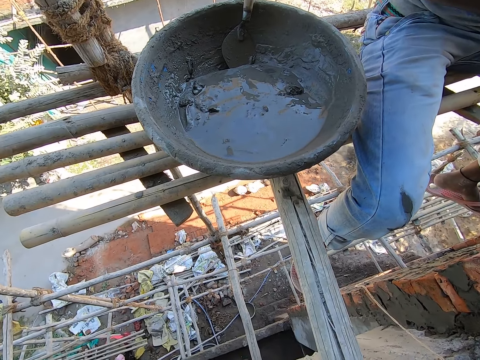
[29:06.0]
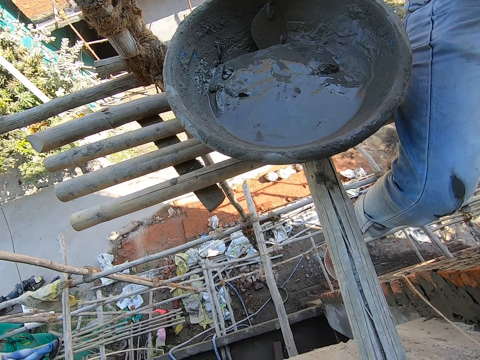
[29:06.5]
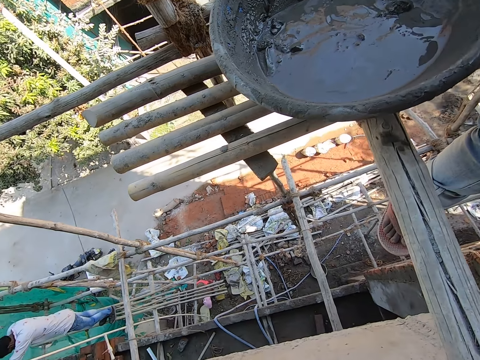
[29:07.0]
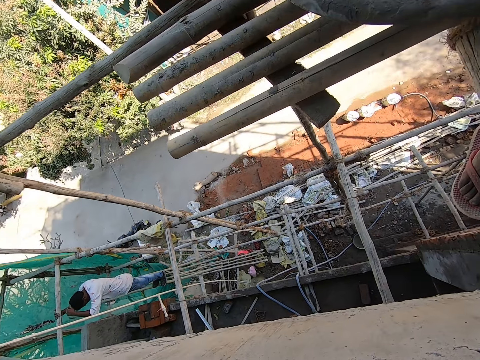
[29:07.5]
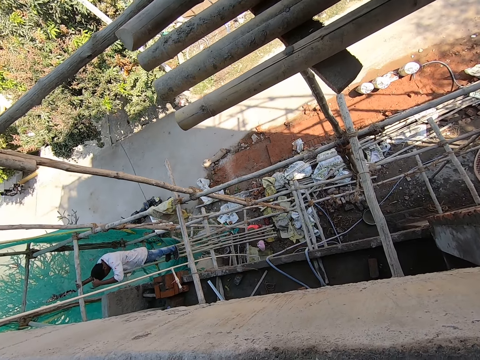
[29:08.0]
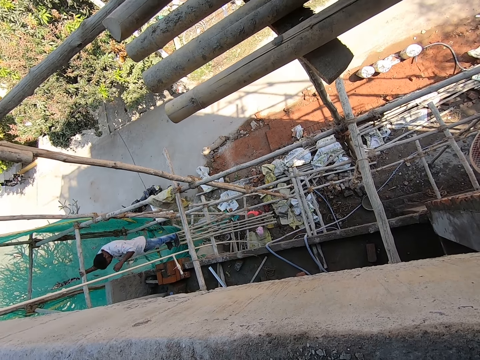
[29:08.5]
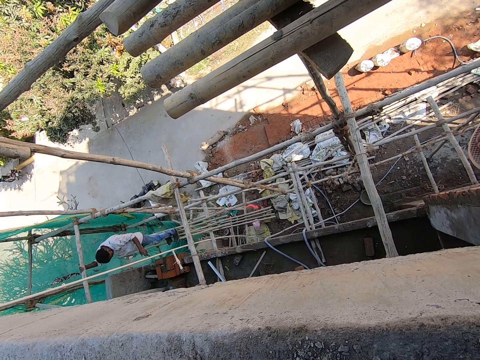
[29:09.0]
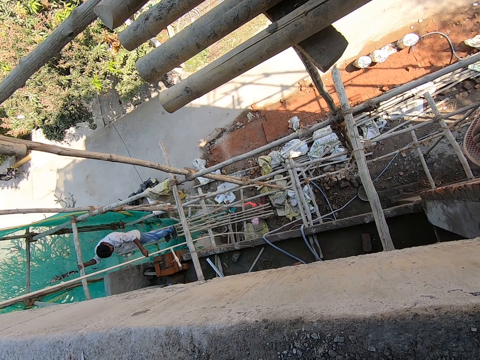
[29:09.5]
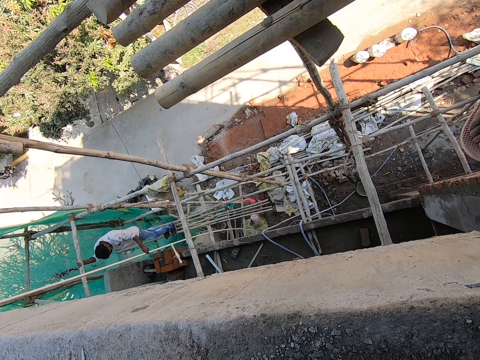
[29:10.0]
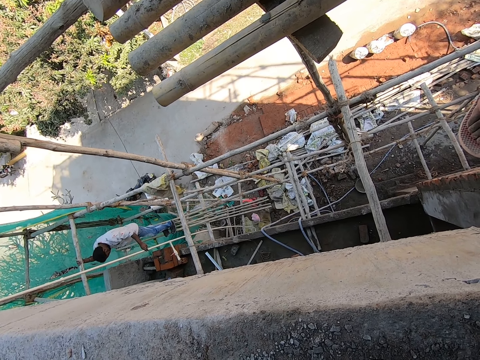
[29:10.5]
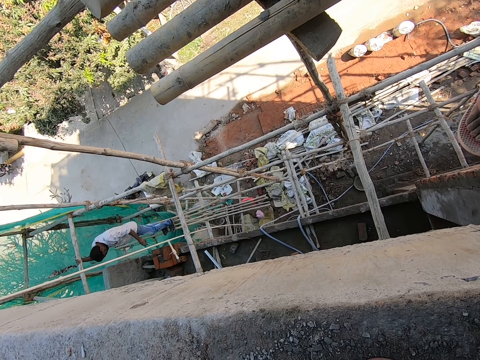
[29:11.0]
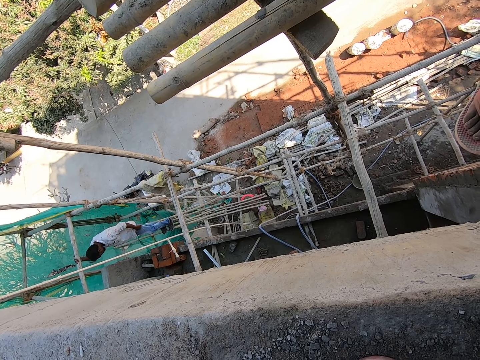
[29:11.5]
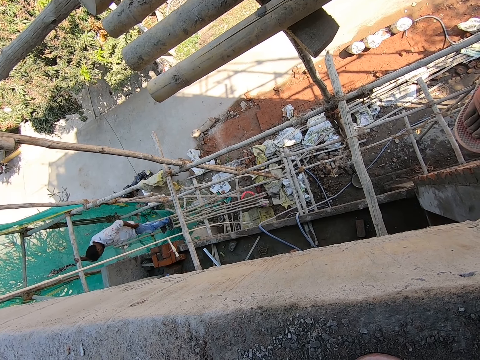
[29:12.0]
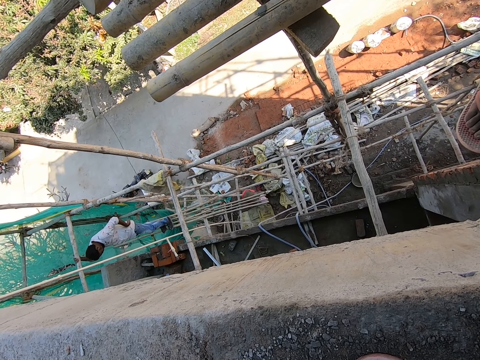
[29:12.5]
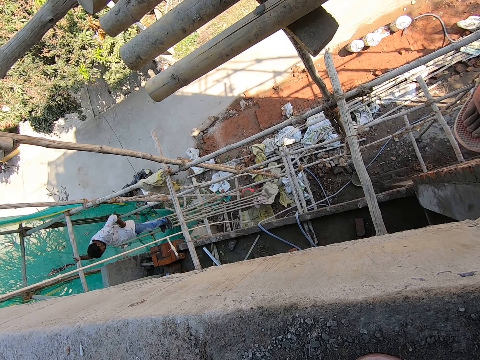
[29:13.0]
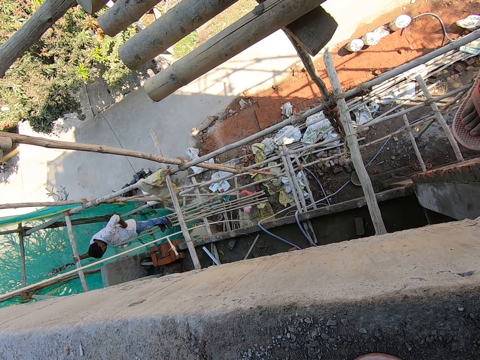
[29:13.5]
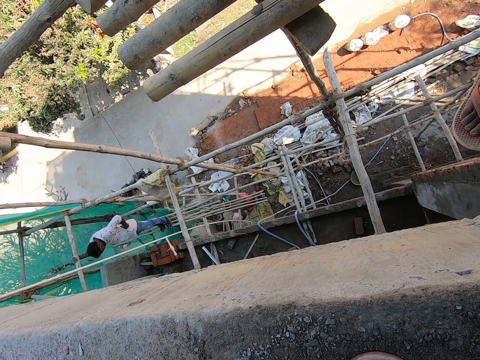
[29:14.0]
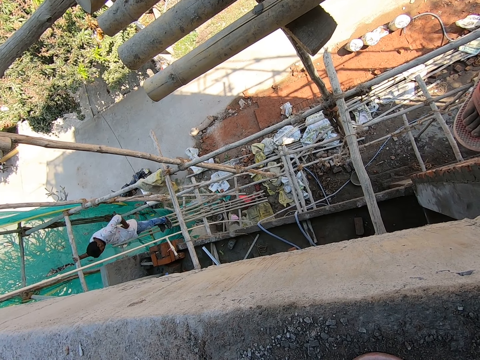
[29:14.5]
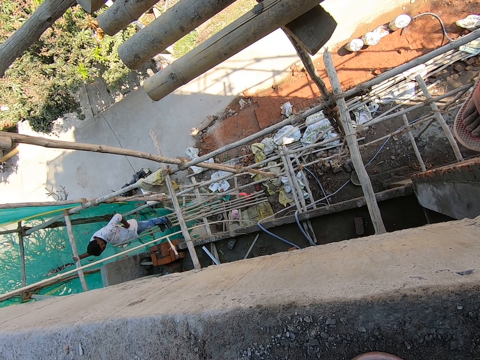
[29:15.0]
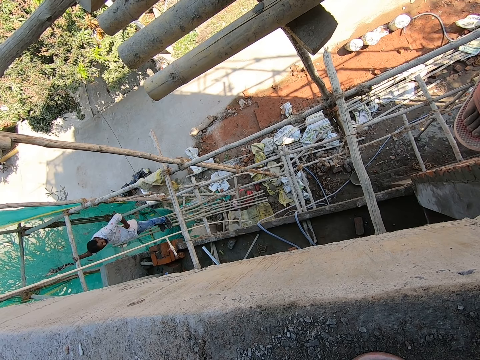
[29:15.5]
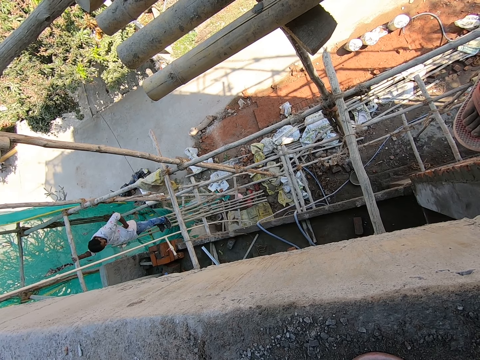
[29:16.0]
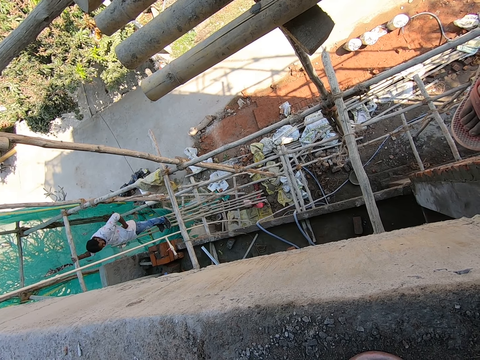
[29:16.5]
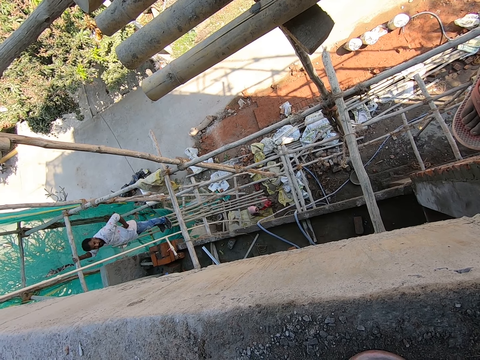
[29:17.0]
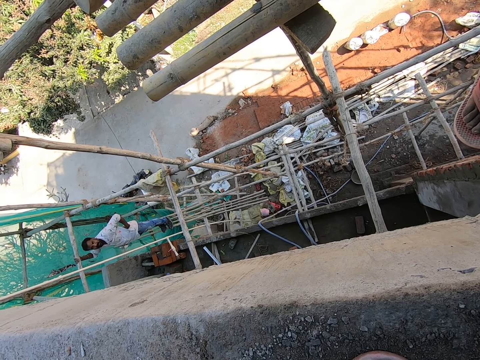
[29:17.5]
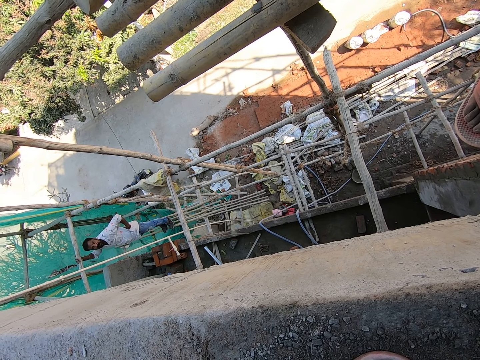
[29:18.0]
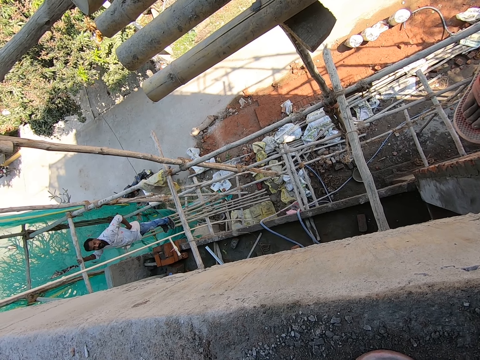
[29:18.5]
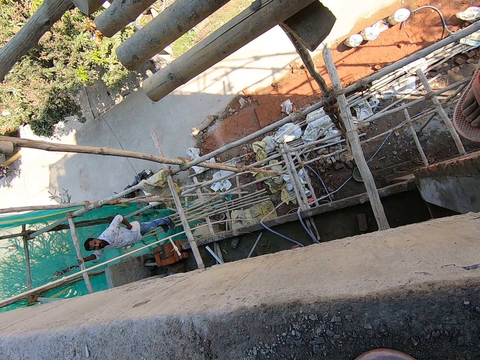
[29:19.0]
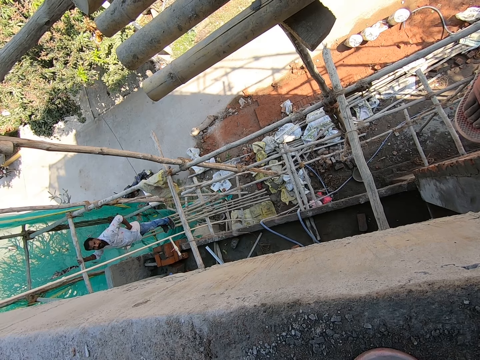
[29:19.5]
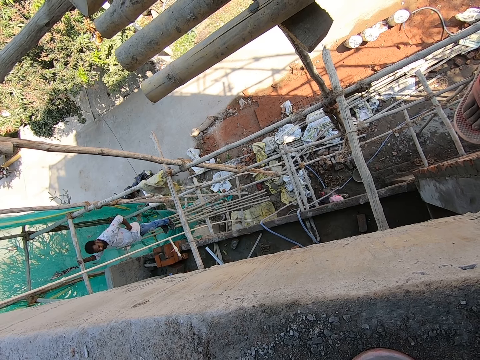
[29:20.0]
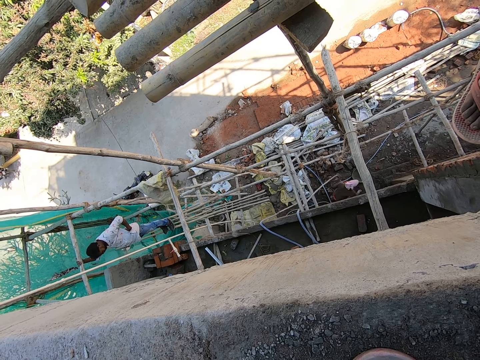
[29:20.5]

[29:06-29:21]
A man holds a plank with his right hand. The camera wearer turns around the constructed house. Another man converses with a third man. A woman holds a plastic bag on the floor with both hands. The woman picks up the plastic bag from the floor with her right hand. She places the plastic bag on the floor with her right hand. She pulls a pipe on the plank with her left hand.

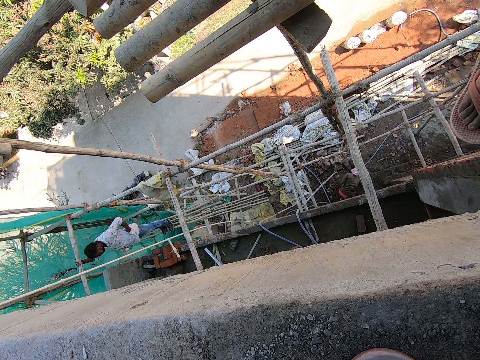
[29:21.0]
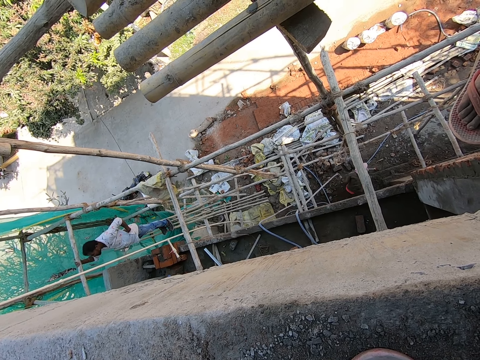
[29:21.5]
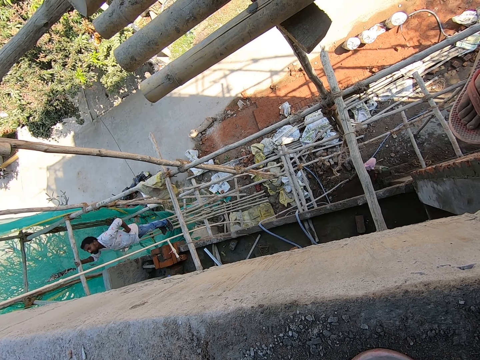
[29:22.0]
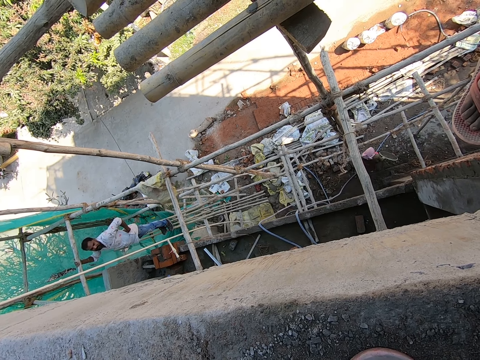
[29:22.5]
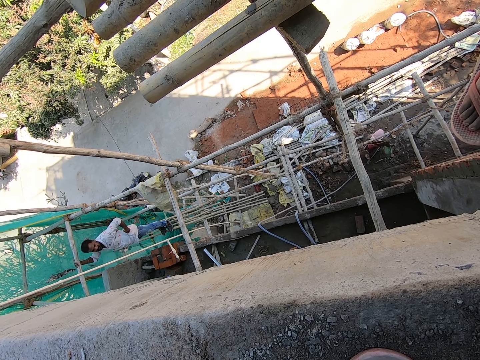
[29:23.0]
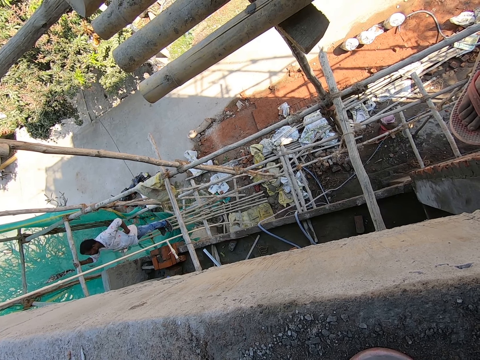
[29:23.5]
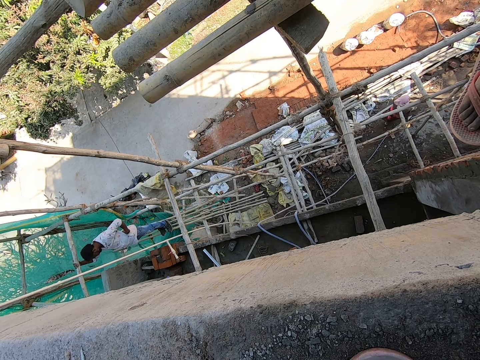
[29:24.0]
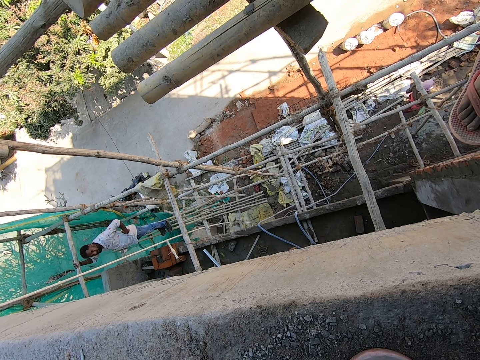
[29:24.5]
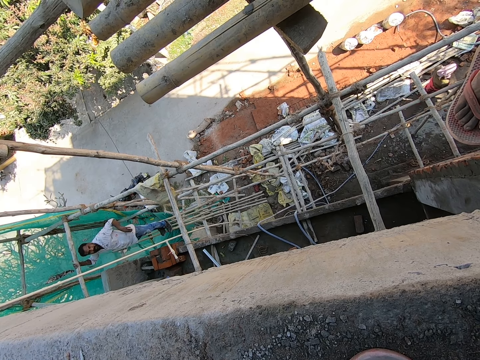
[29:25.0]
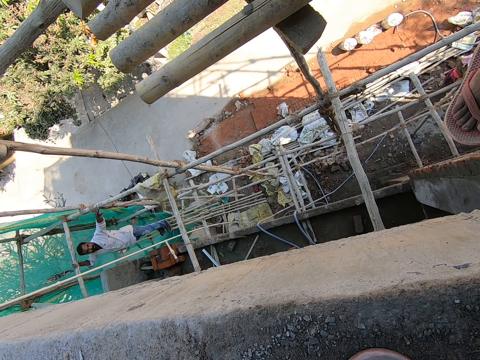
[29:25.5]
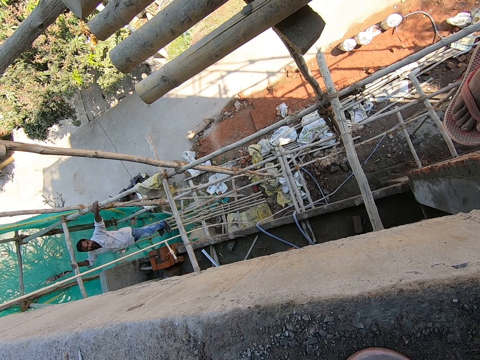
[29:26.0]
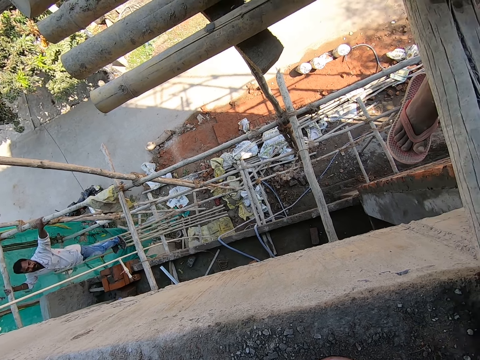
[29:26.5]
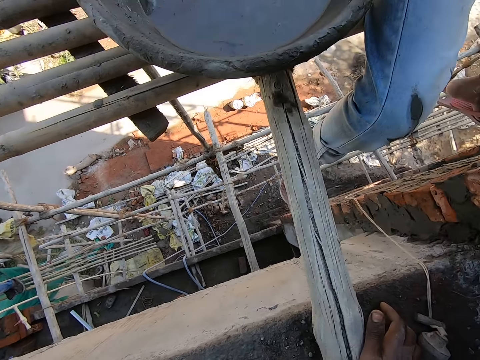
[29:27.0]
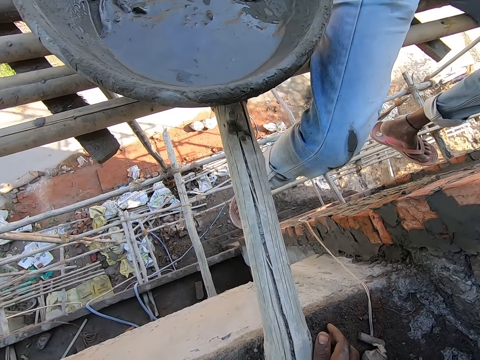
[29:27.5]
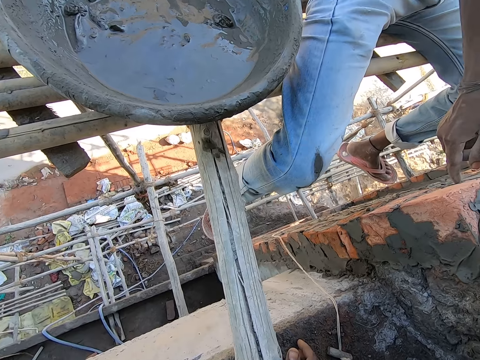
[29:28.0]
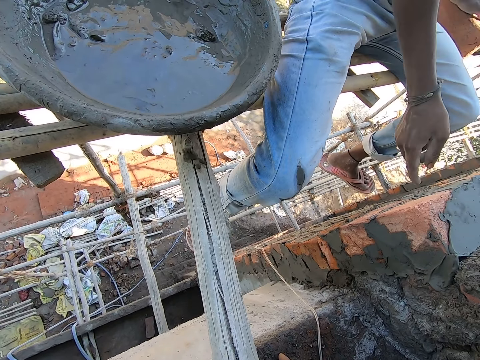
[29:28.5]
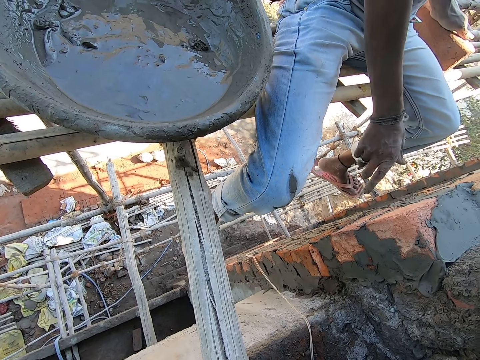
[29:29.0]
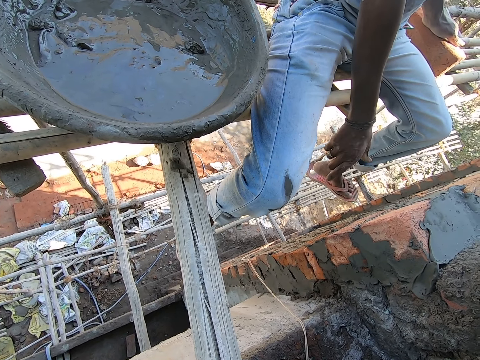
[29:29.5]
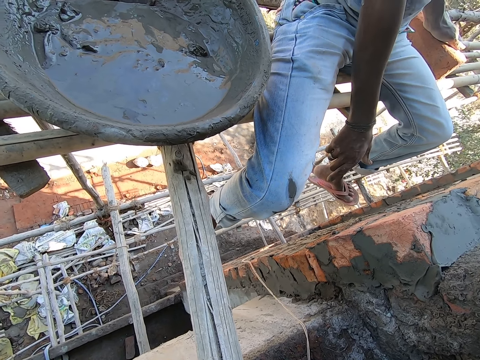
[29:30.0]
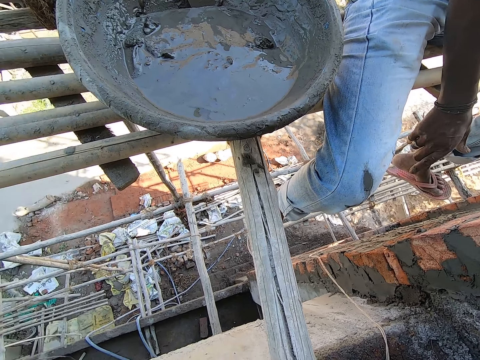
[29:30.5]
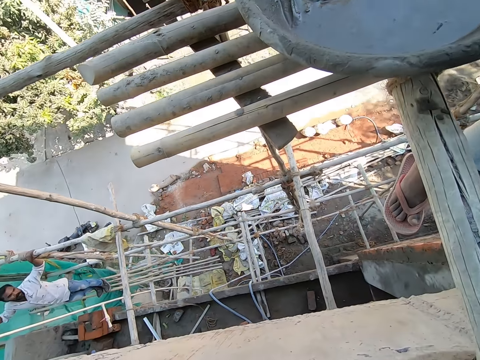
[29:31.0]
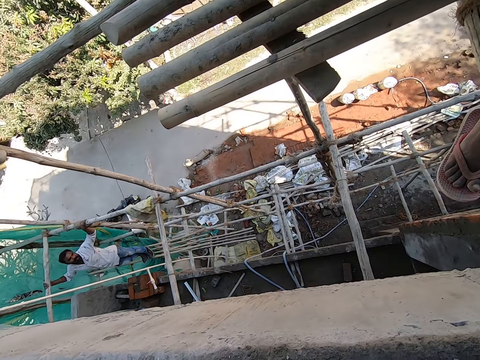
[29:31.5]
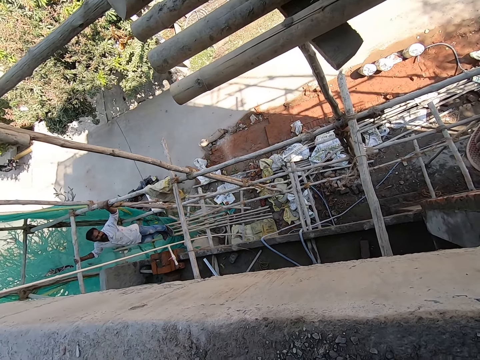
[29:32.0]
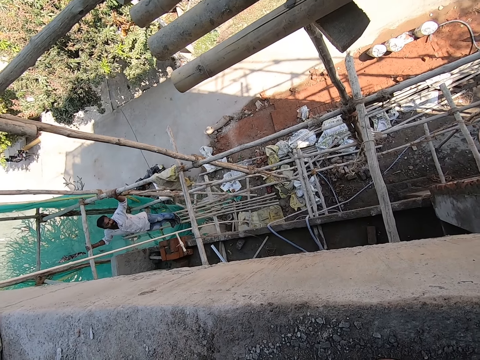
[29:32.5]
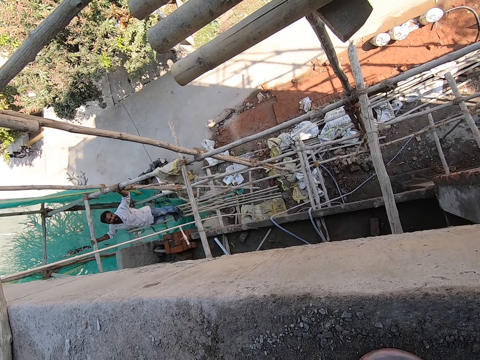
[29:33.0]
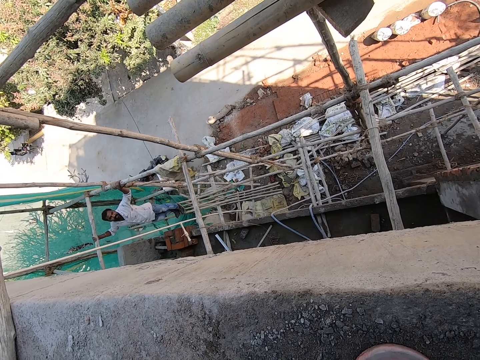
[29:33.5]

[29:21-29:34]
A woman picks up a bowl from the floor with her right hand. She walks with the bowl in her right hand. A man converses with another man. The first man holds a plank with his left hand.
